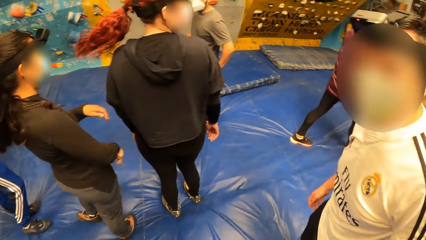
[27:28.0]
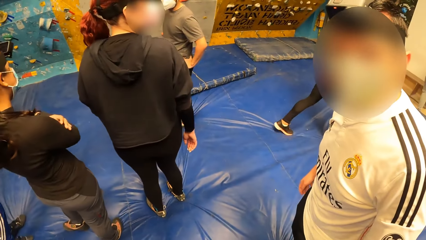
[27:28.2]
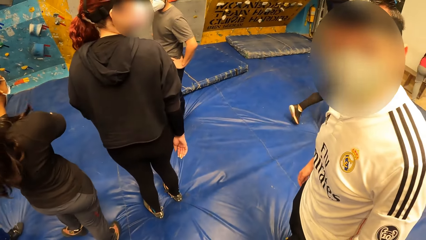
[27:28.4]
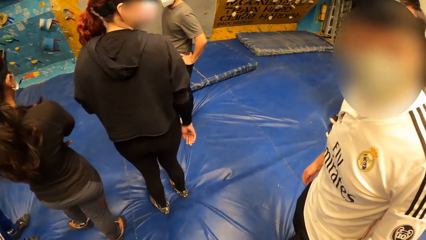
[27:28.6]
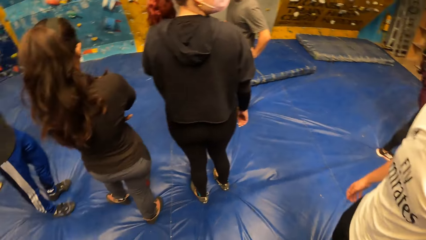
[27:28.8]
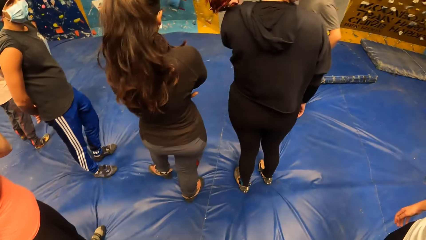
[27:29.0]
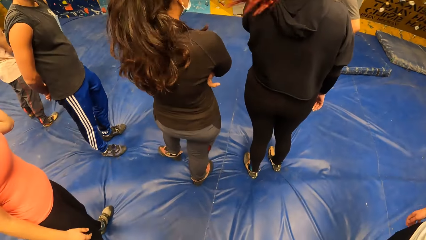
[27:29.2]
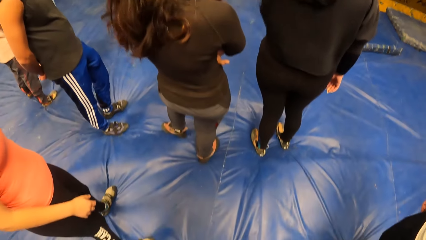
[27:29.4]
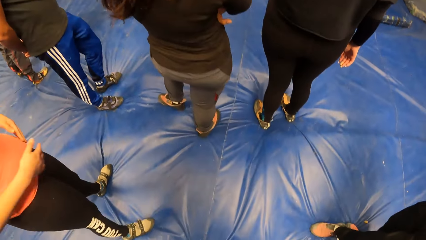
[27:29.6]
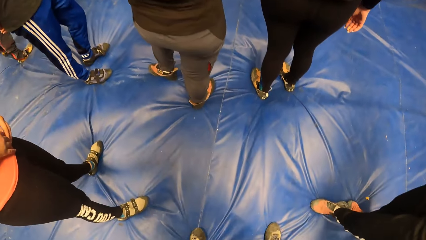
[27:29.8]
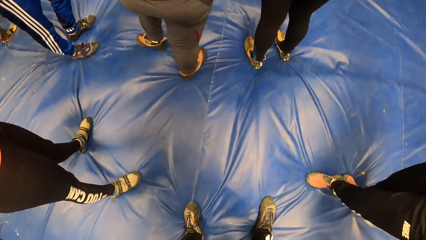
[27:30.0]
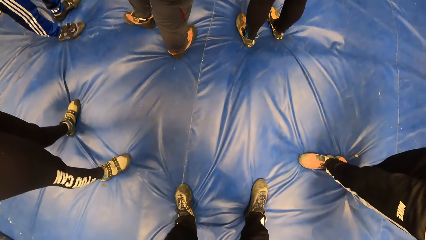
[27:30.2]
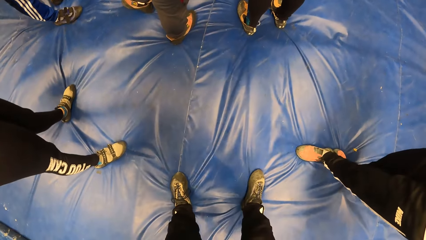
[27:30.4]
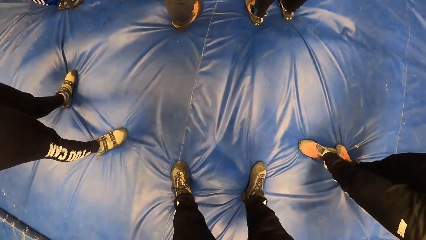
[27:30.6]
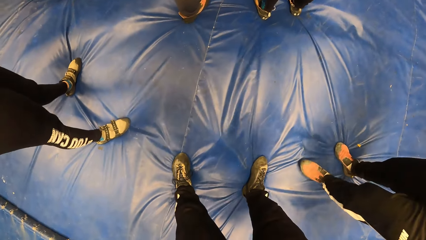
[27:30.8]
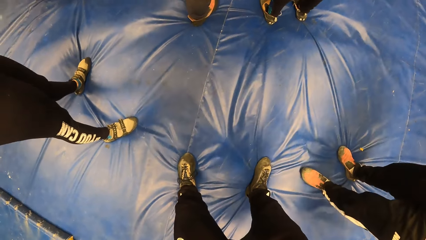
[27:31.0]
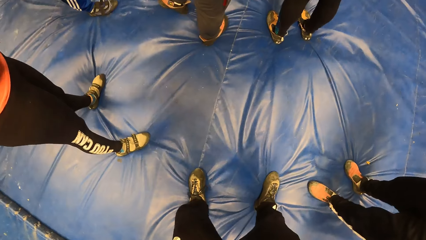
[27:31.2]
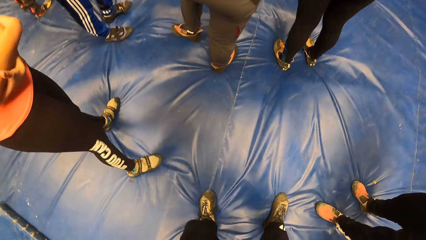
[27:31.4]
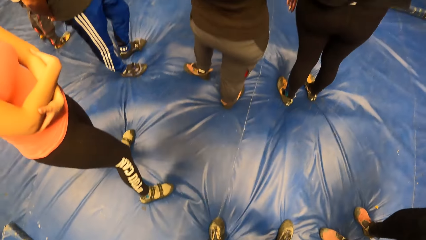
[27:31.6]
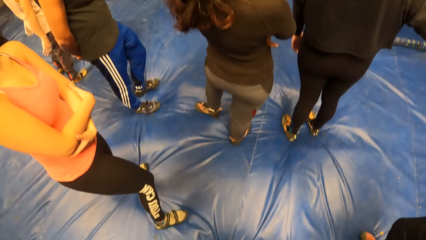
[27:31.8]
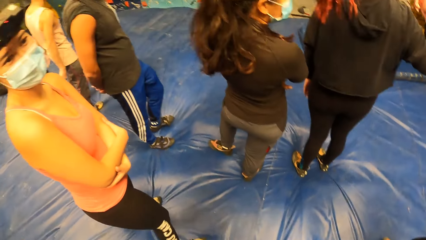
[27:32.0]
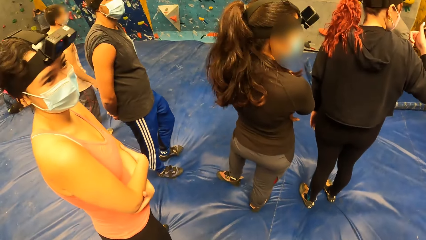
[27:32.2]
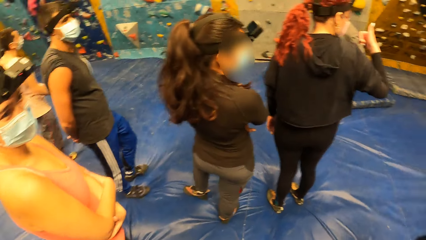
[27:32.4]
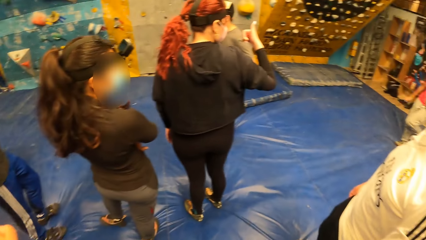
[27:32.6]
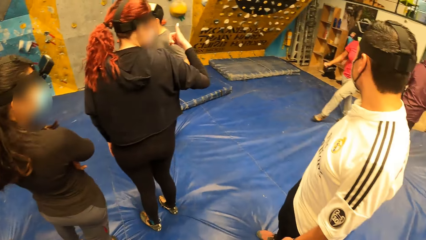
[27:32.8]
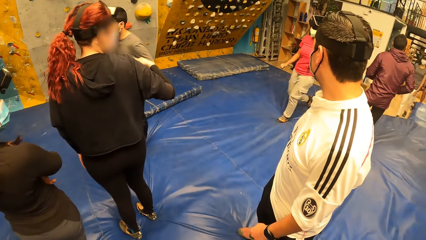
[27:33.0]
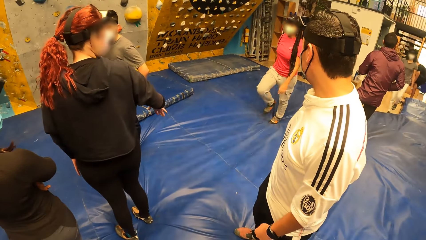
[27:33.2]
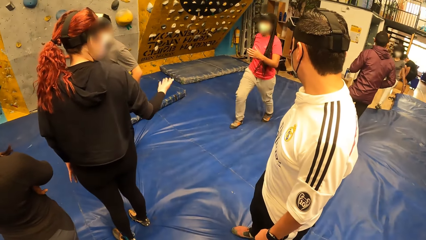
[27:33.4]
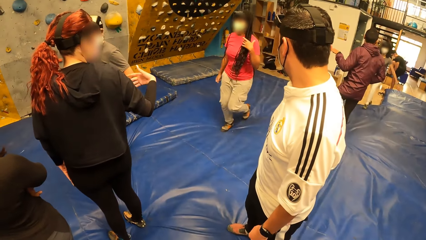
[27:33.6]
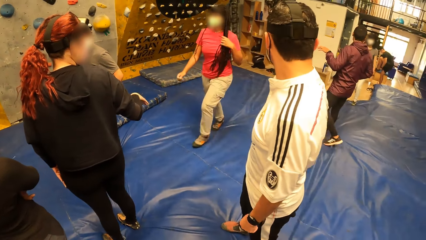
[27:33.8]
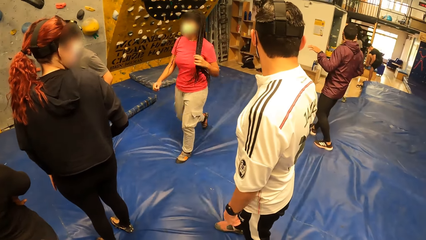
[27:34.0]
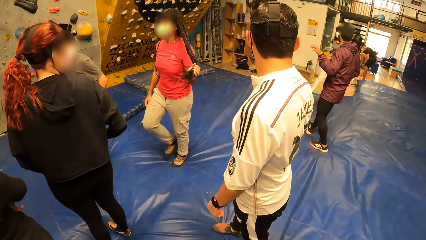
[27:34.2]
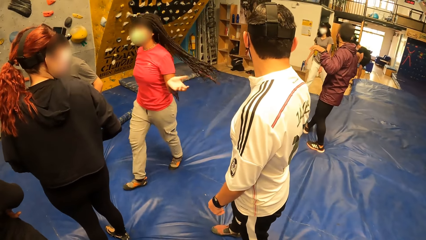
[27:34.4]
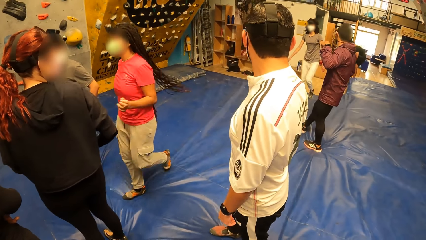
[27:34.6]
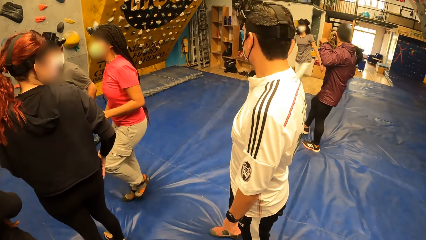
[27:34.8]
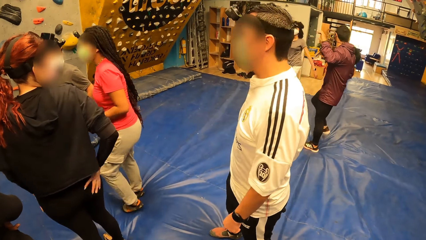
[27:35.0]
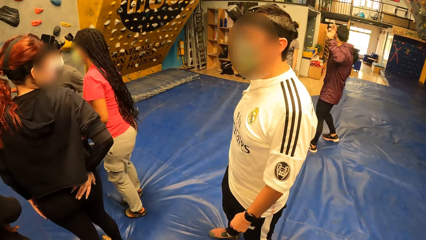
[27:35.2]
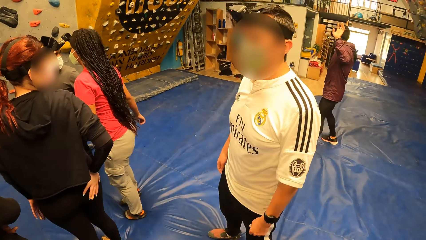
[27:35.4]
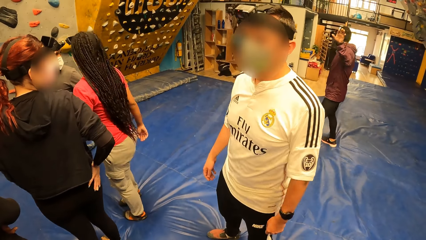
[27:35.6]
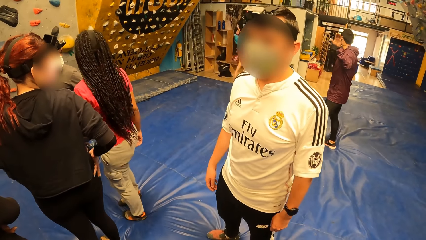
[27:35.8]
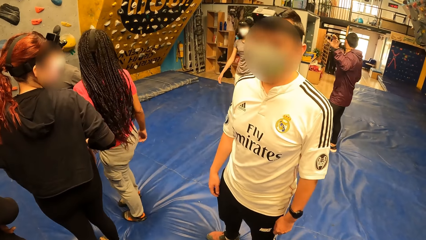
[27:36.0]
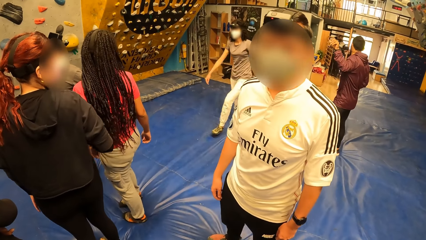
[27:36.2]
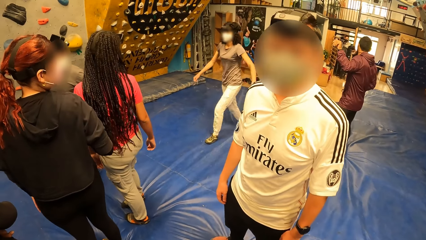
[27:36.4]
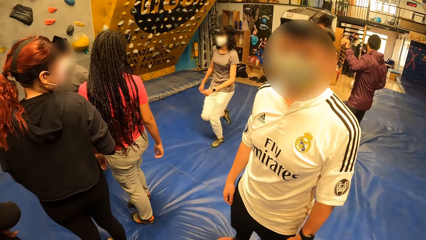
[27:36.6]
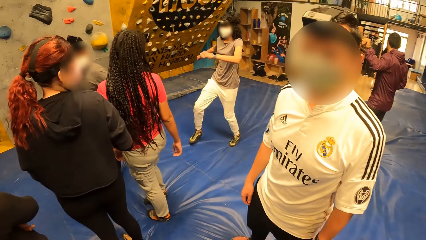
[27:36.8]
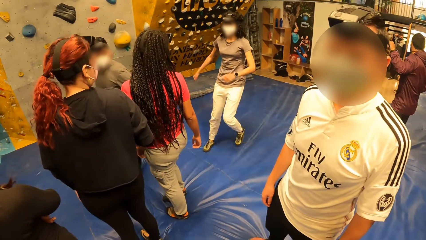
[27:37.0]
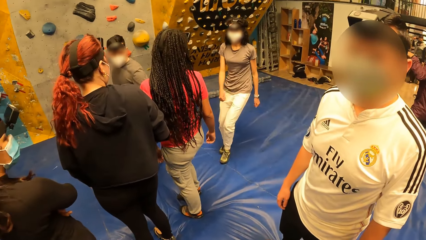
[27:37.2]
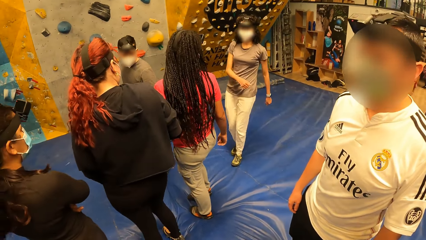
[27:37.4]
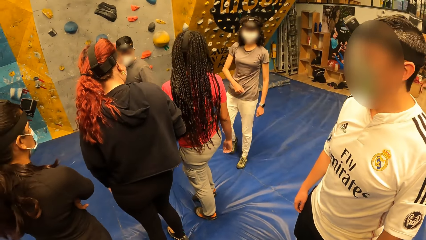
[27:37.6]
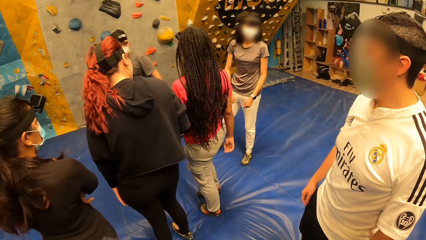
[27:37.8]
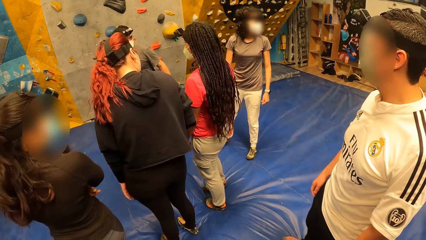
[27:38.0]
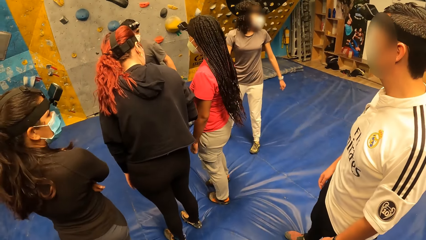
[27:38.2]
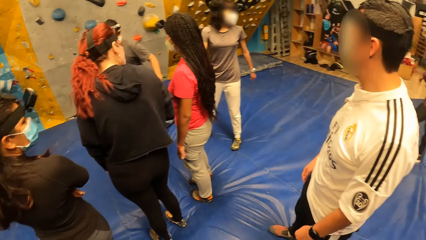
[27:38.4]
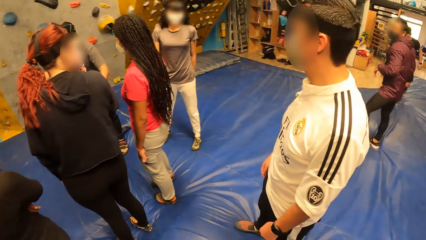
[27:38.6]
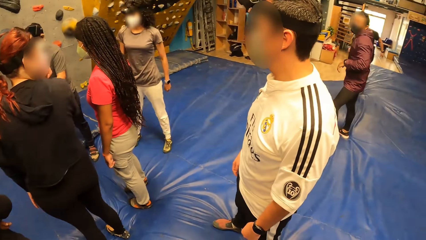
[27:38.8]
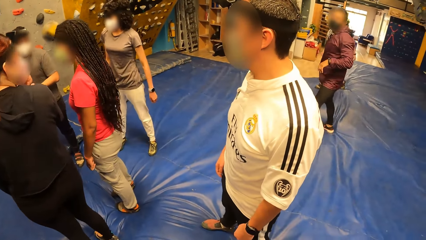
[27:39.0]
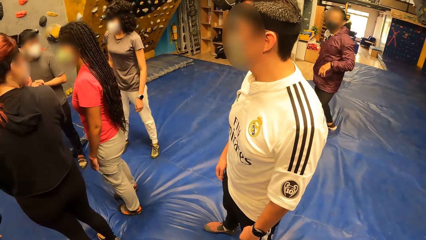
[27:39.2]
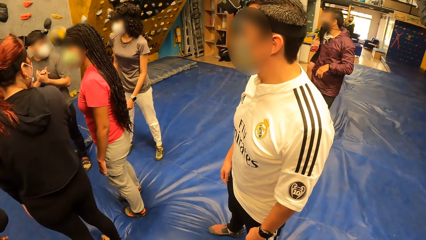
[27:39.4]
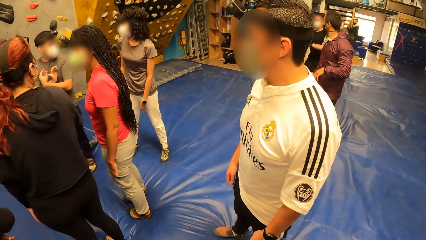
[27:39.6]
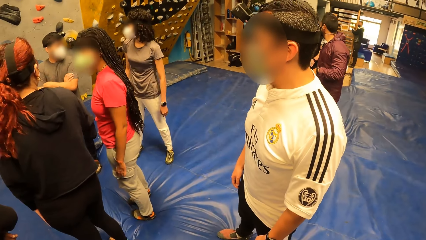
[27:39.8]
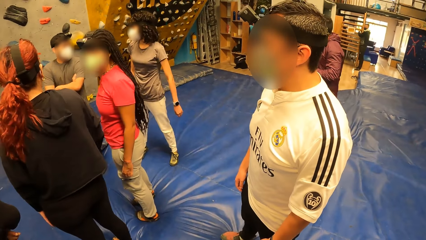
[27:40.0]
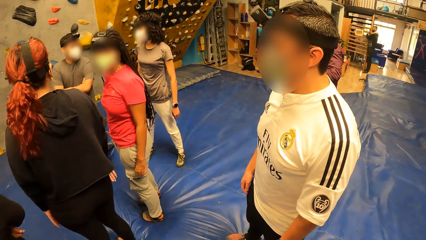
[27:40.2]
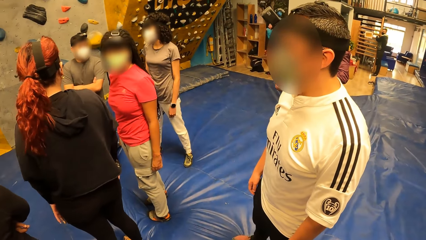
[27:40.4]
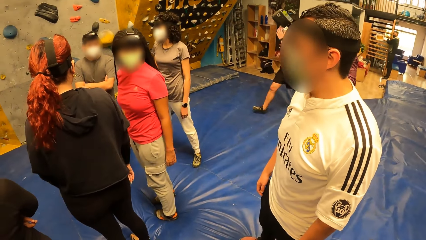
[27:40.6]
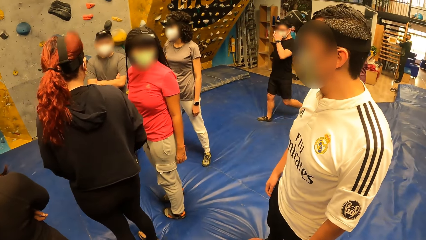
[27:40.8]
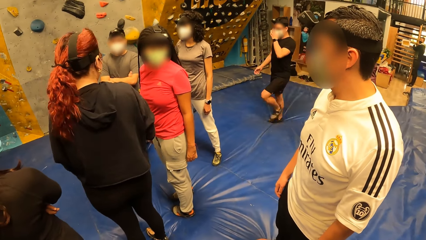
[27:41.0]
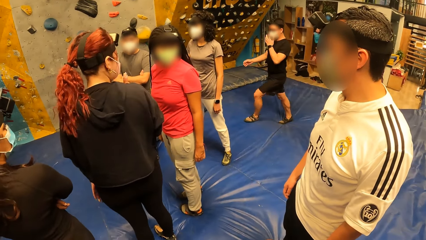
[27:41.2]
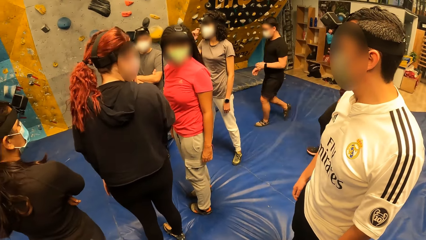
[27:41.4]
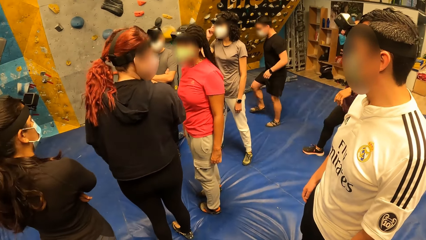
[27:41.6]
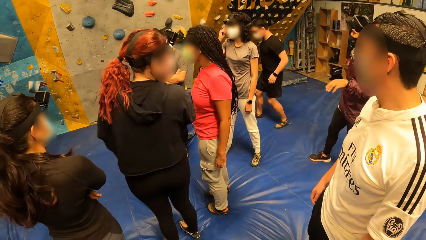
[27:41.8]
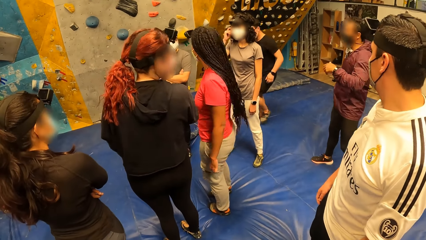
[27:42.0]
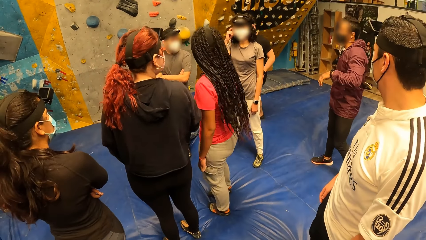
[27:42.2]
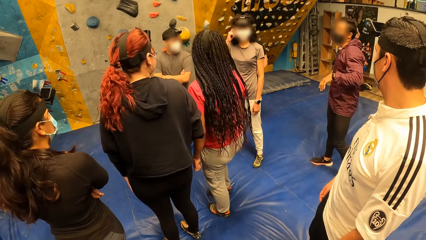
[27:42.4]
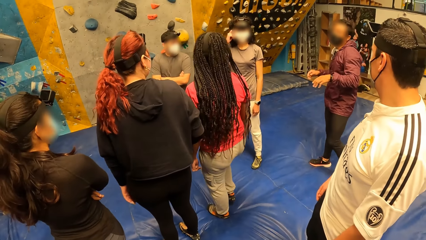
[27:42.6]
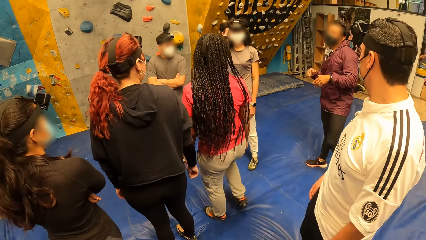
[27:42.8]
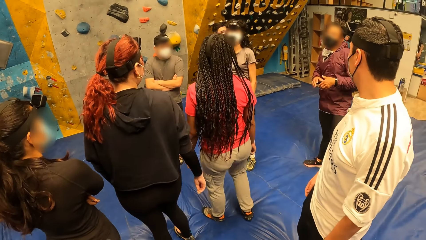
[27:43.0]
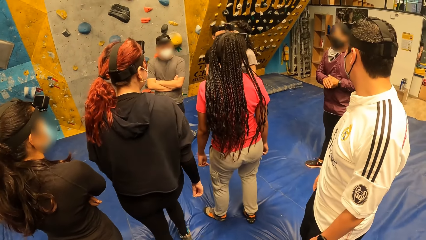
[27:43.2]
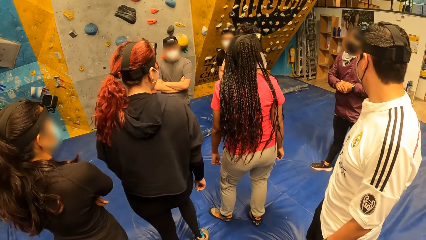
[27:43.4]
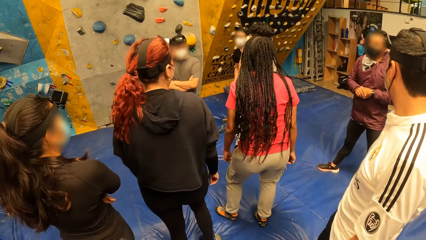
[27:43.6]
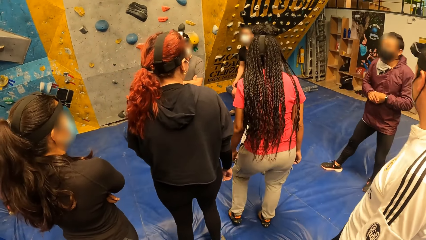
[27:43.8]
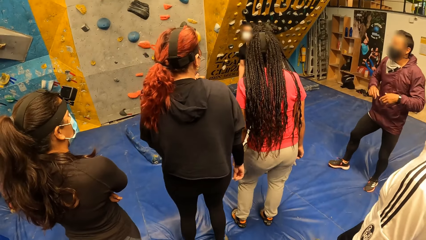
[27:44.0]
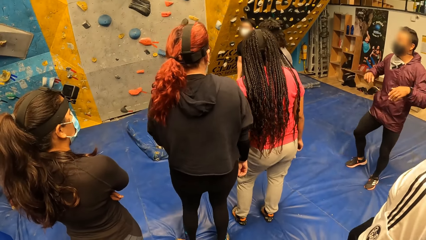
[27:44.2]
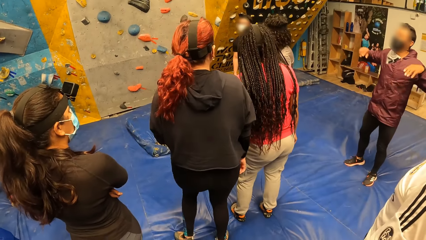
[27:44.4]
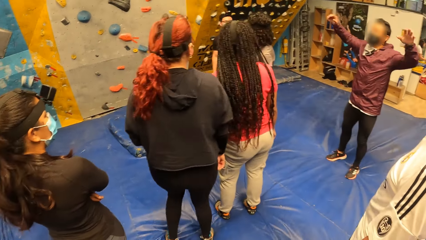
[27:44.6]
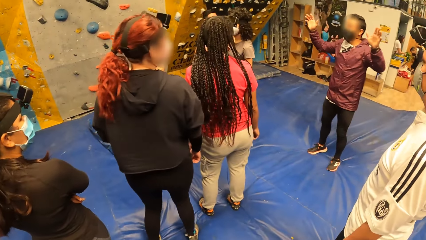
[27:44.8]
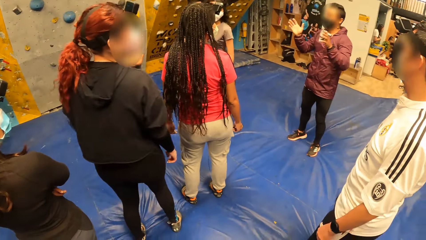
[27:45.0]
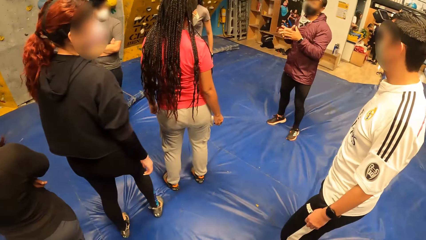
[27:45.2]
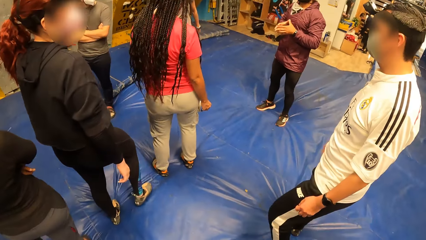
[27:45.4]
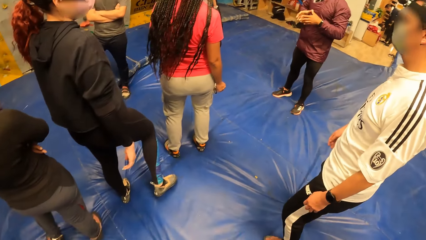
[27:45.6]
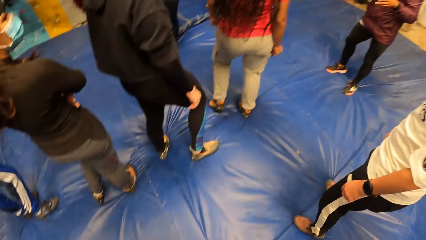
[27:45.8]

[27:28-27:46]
The woman folds her arms. The camera wearer talks to a person. They look down, look around, talk to the person, and look around.
